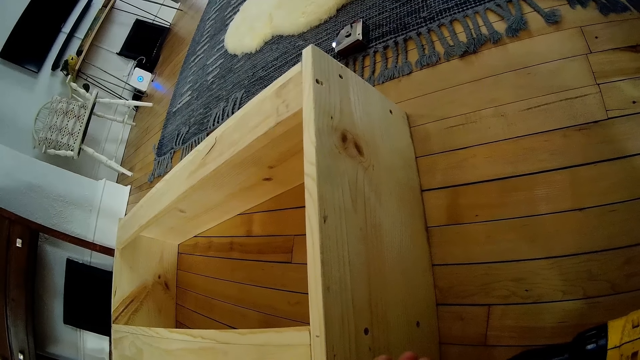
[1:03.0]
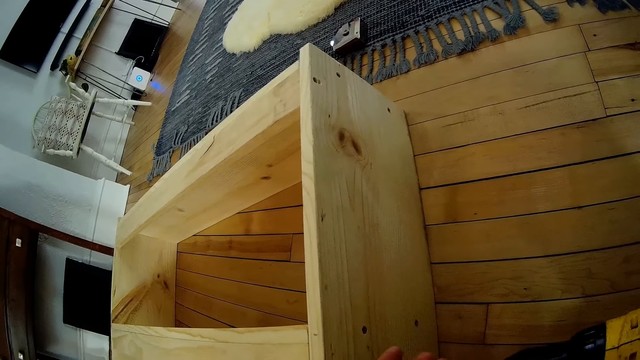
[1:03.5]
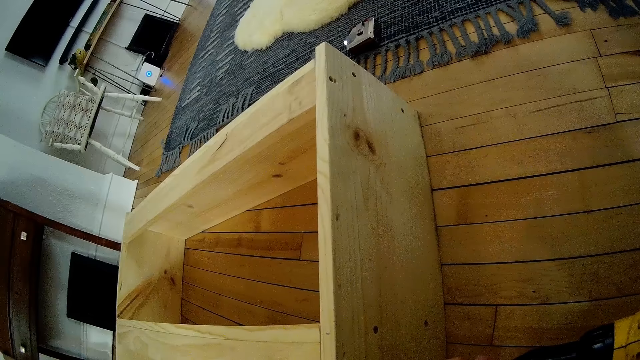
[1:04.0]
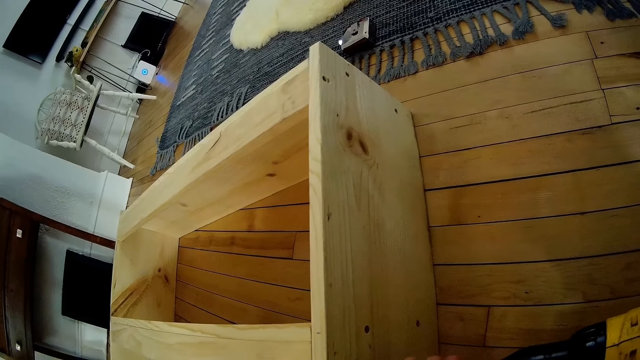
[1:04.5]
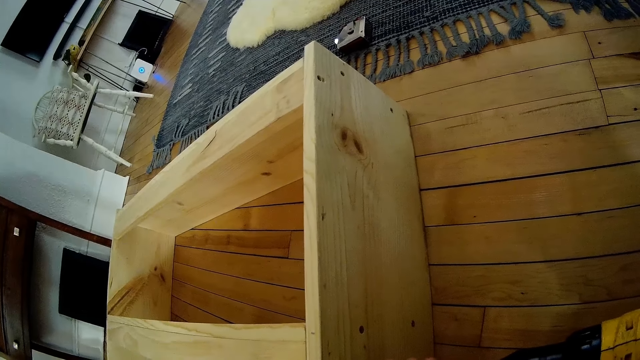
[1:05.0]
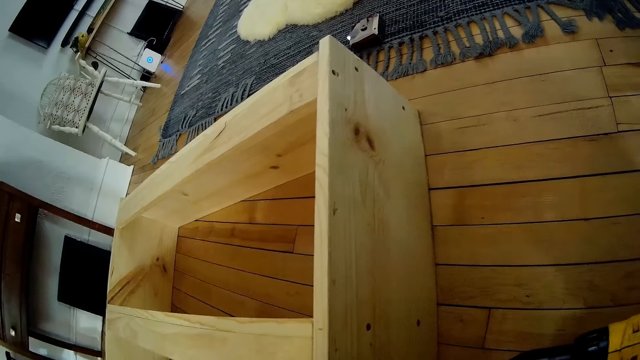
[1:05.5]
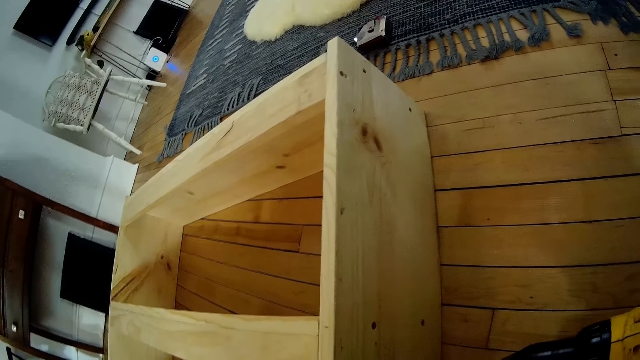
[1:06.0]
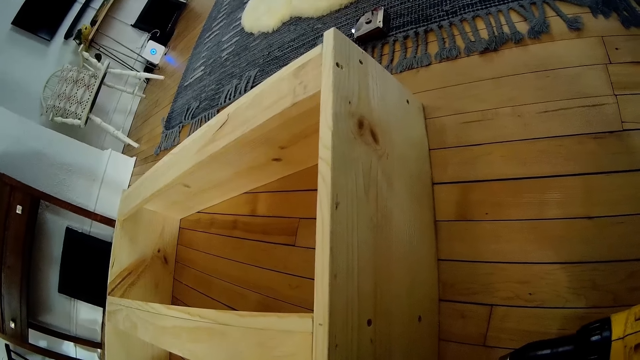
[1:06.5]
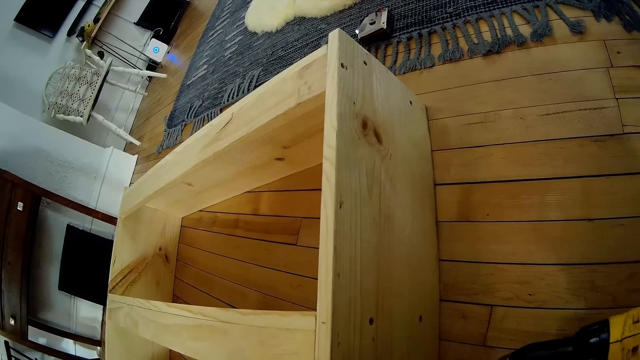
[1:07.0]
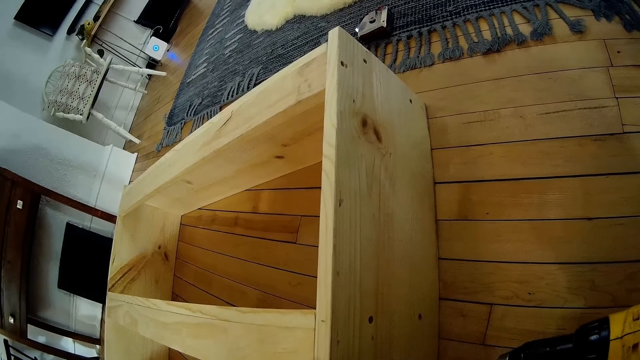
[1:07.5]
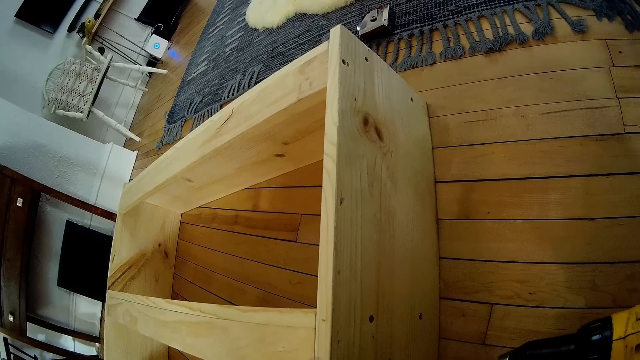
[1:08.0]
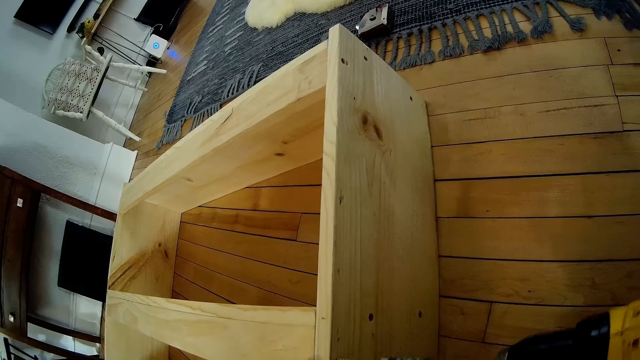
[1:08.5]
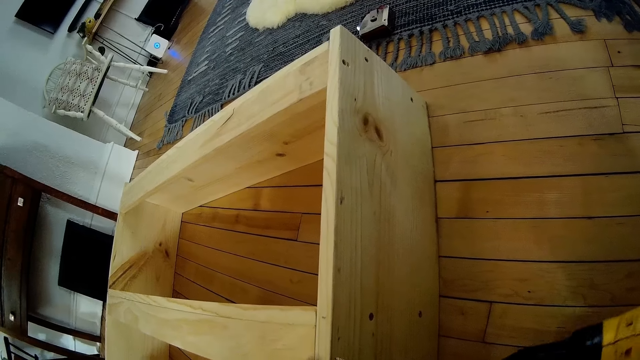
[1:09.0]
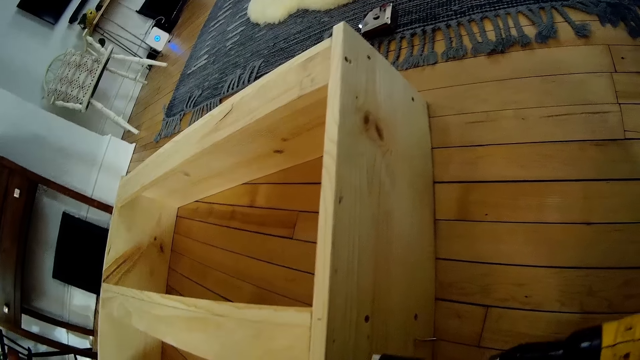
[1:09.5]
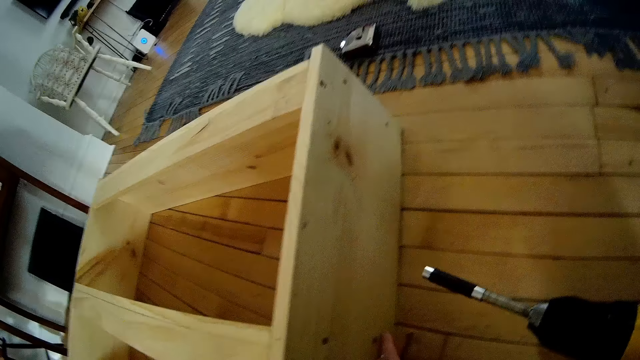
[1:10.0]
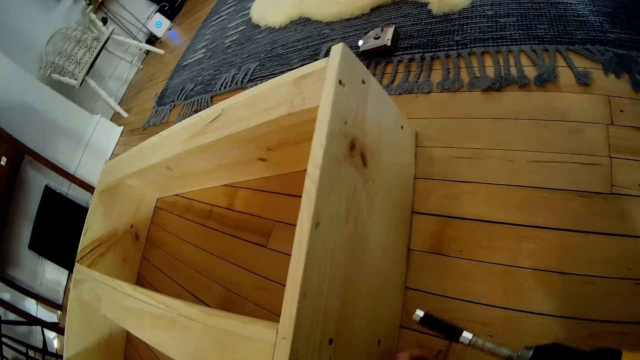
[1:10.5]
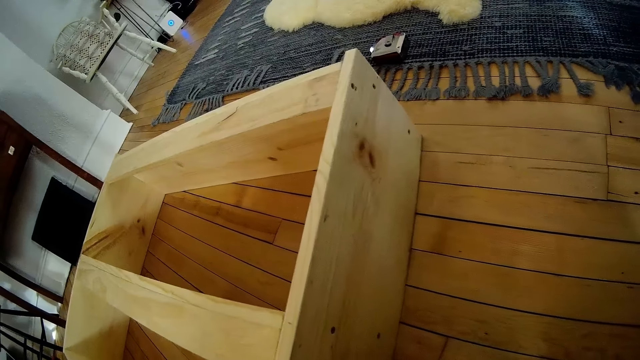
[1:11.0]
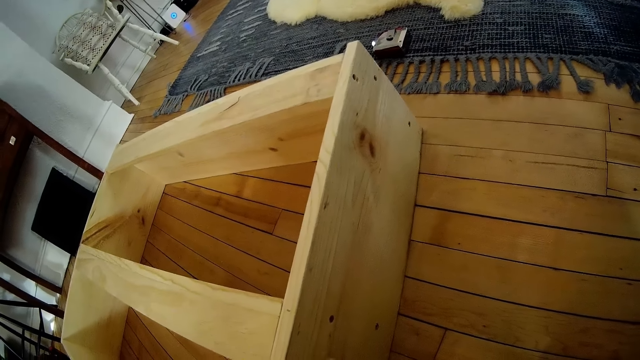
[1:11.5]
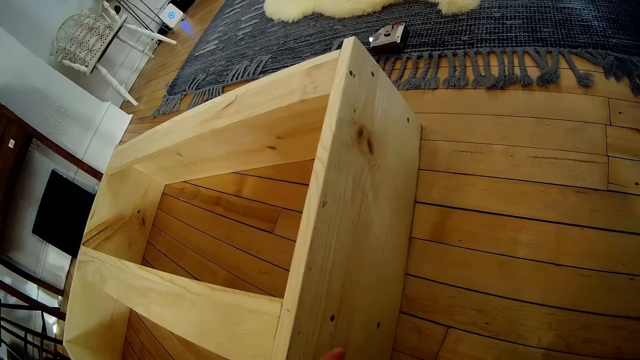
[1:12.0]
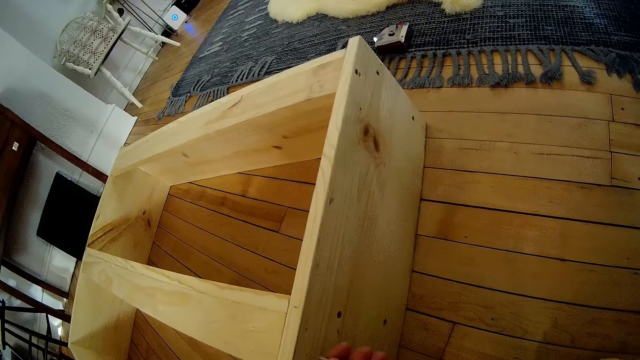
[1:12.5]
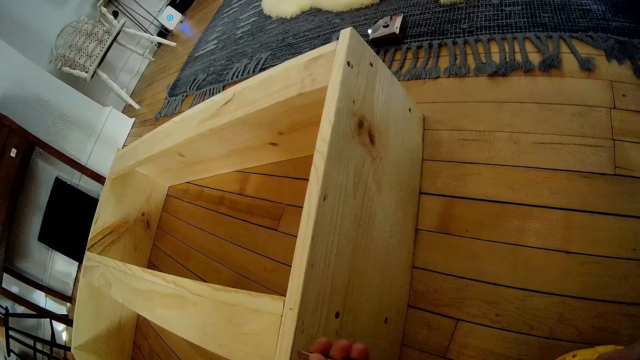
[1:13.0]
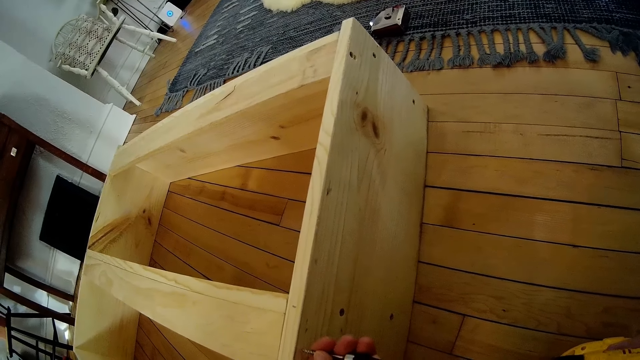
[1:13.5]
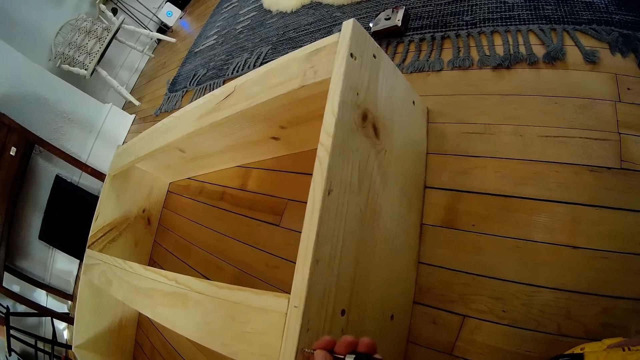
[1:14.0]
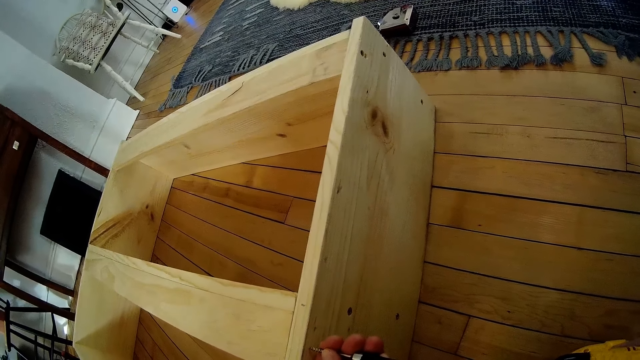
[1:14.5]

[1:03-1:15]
The camera wearer drills the screw through the wooden furniture with the cordless driver in his right hand. He turns on the drill. He looks at a fallen screw on the floor. He picks up the screw or bit from the floor with his left hand. He fixes the screw into the tip of the cordless driver.

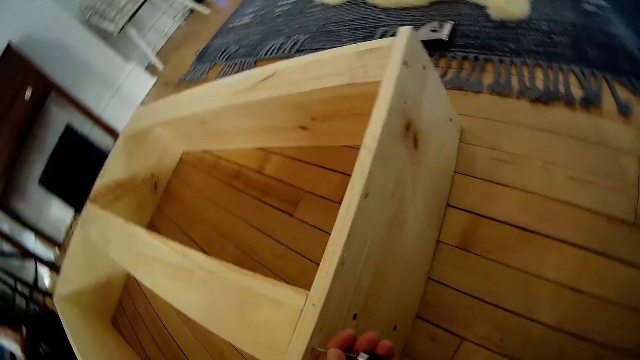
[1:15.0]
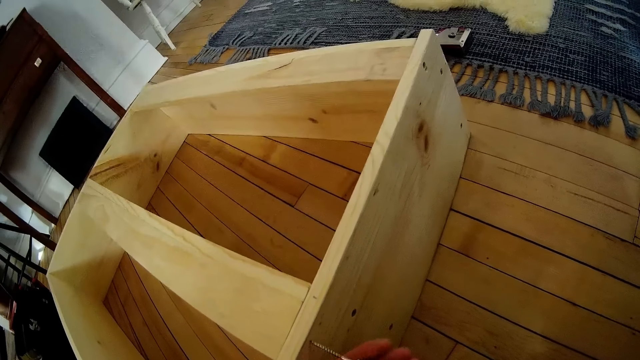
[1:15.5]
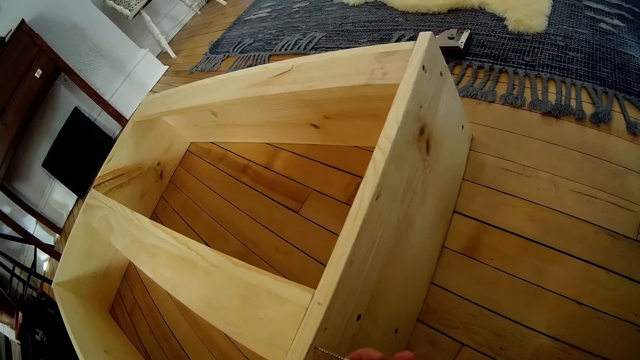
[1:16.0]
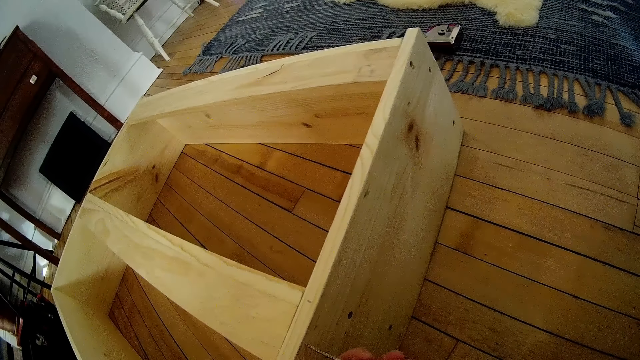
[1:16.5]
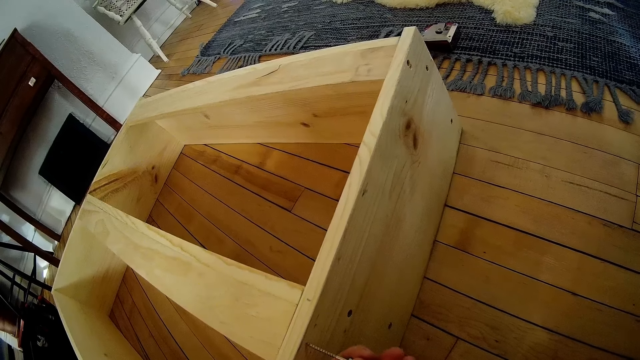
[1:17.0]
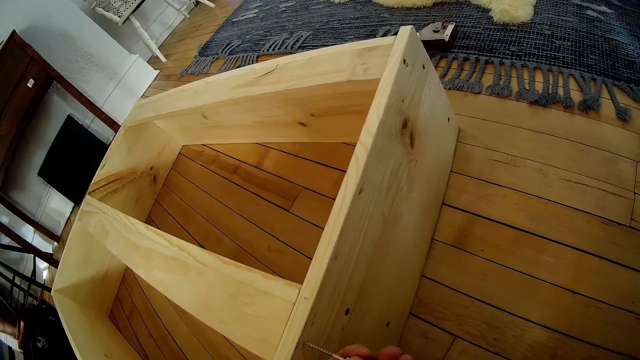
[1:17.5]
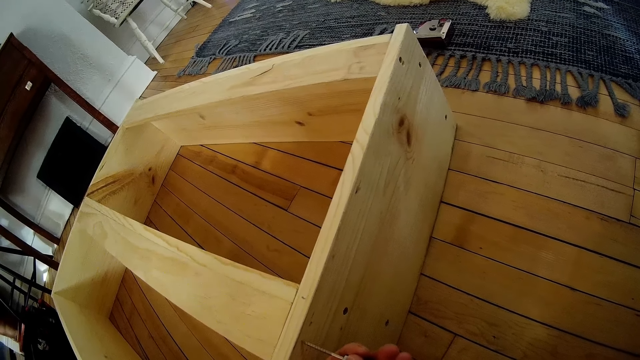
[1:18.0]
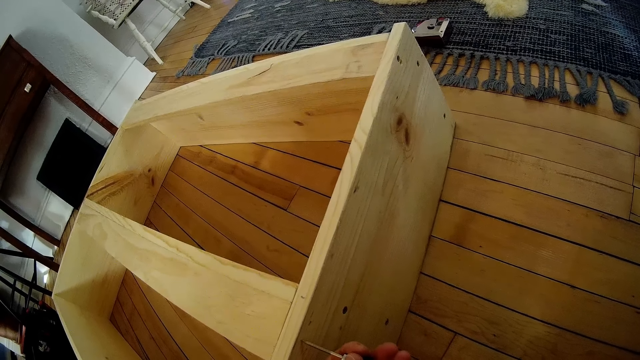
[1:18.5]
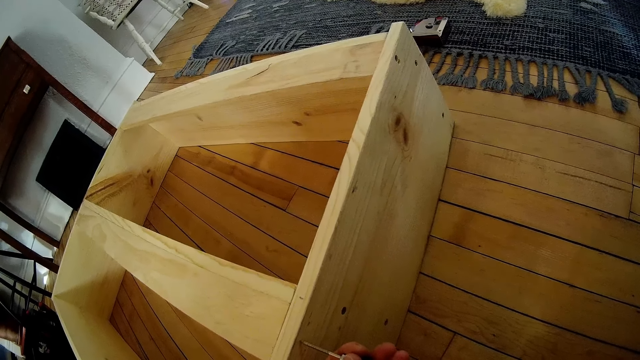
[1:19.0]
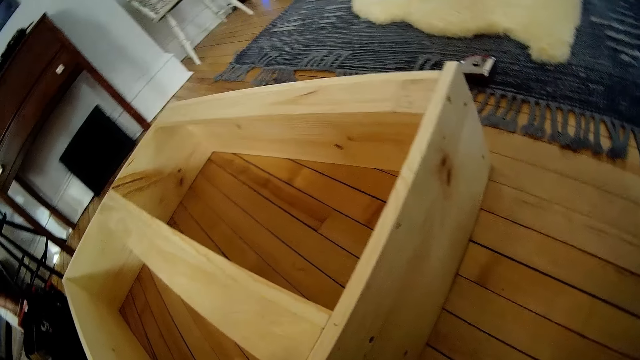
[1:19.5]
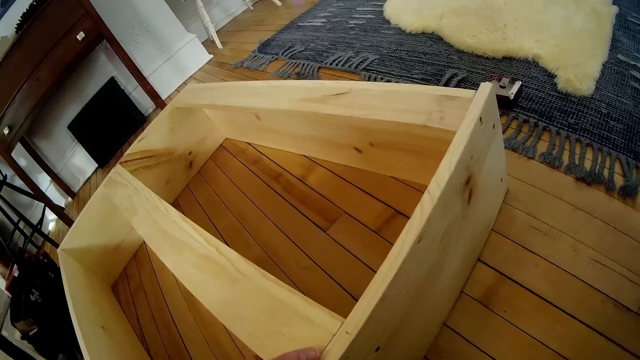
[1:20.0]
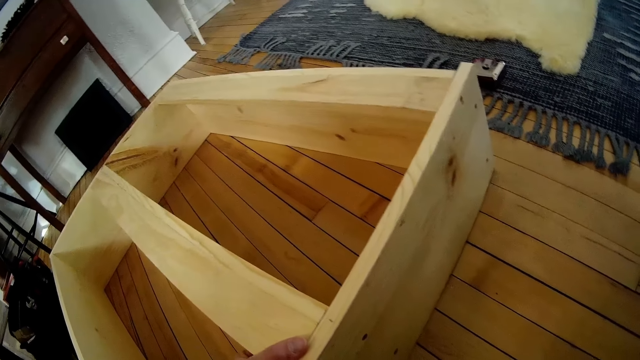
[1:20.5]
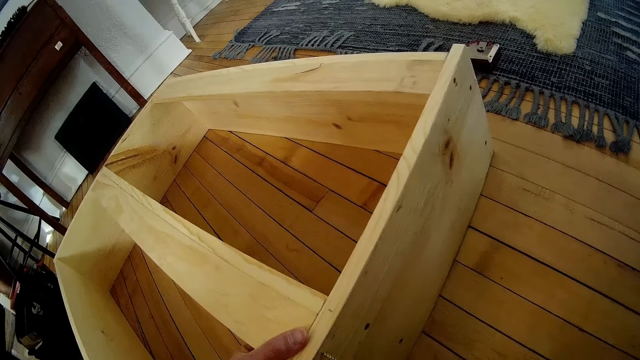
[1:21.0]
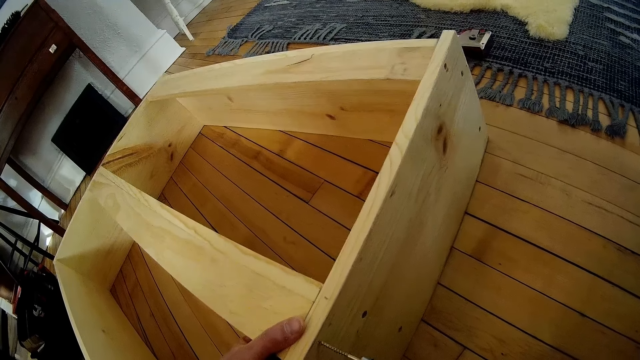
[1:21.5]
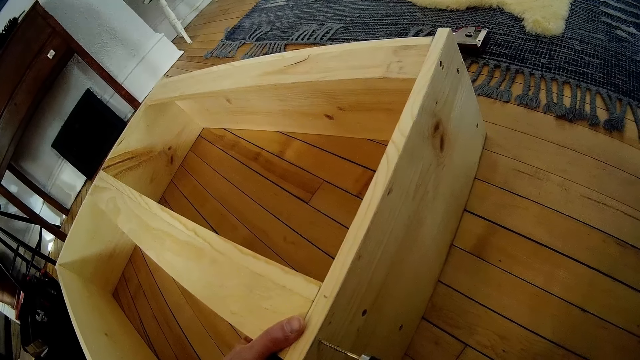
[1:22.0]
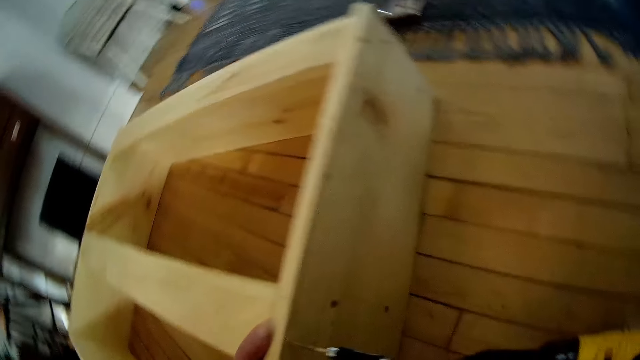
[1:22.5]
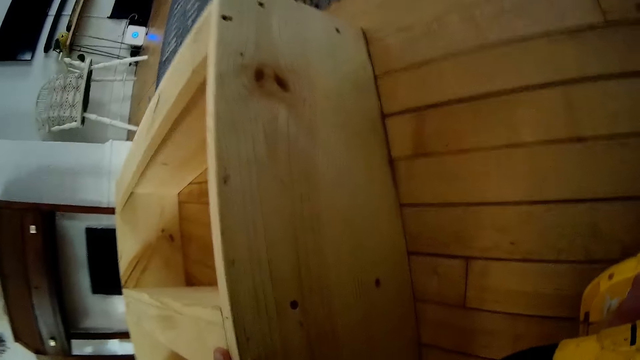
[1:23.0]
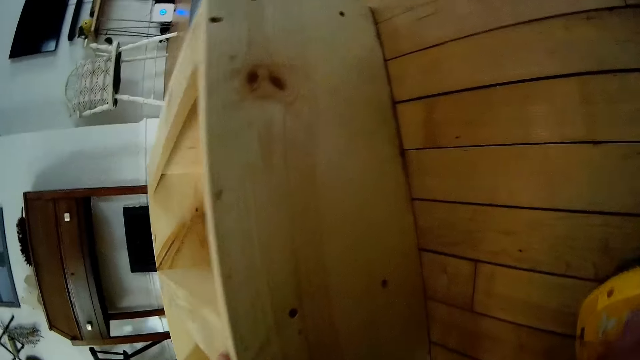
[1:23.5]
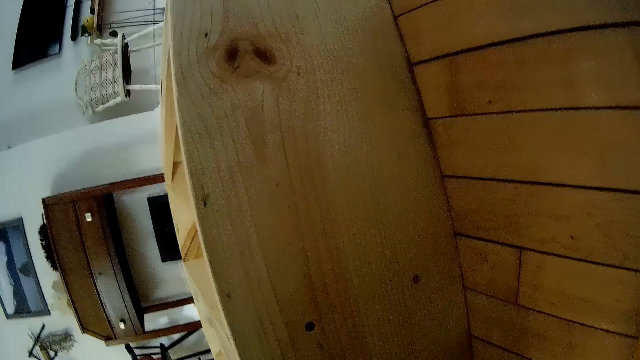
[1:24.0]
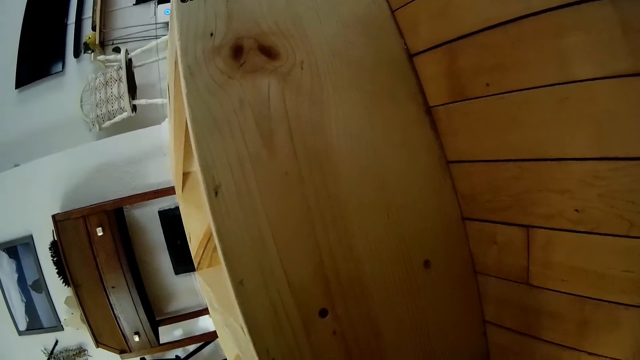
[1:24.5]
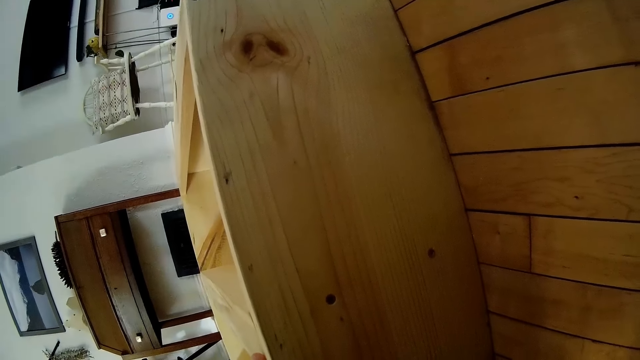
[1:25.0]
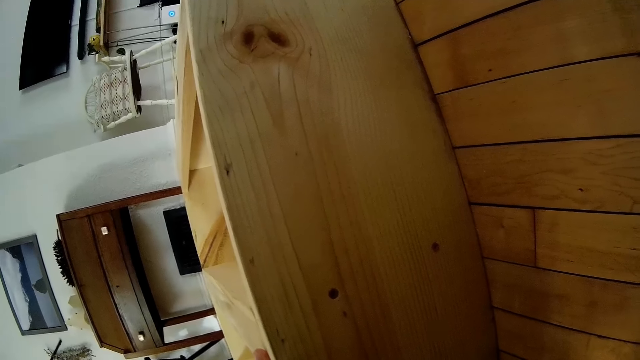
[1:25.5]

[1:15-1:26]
The camera wearer drives the screw into the wooden structure. He places his left hand on the furniture. He drills the screw through the wooden furniture with the cordless driller in his right hand.
